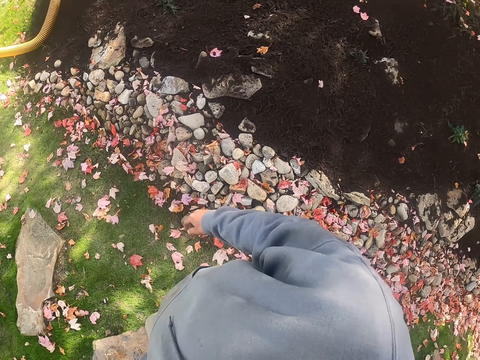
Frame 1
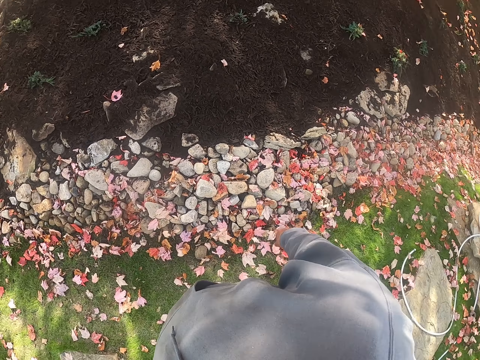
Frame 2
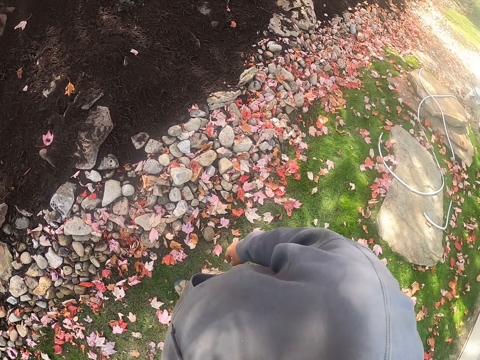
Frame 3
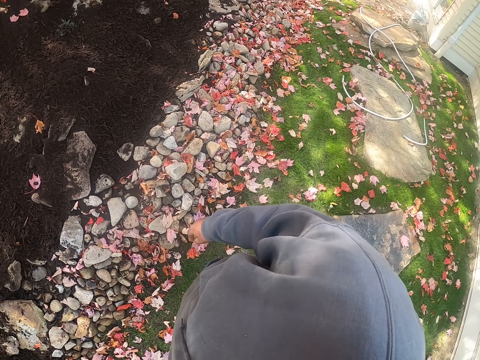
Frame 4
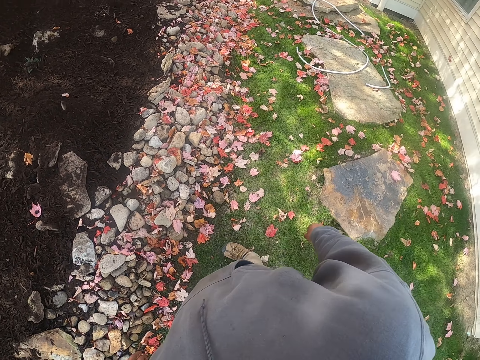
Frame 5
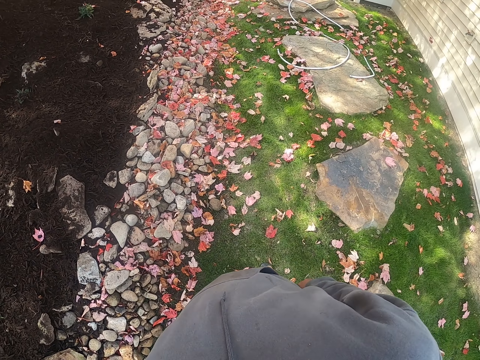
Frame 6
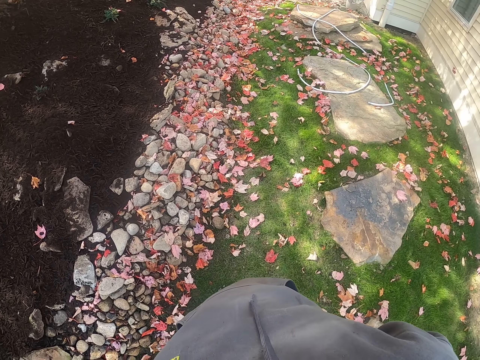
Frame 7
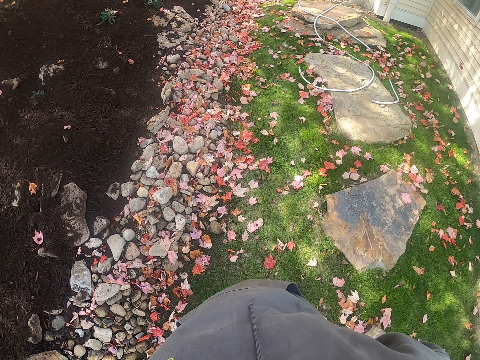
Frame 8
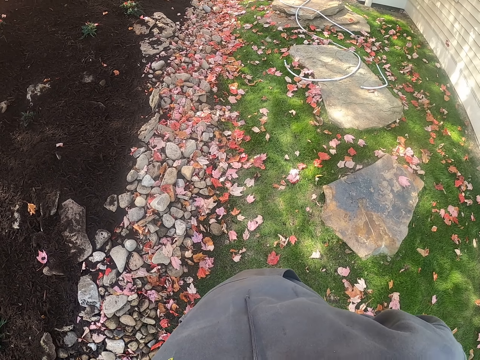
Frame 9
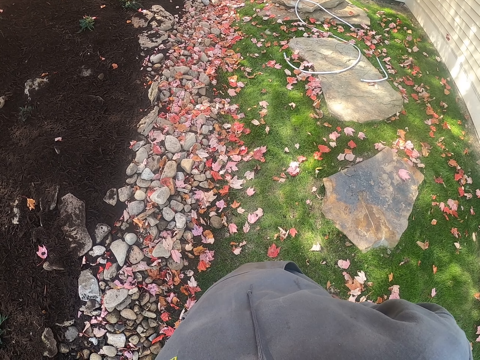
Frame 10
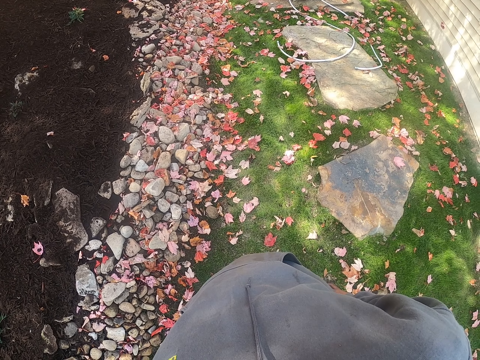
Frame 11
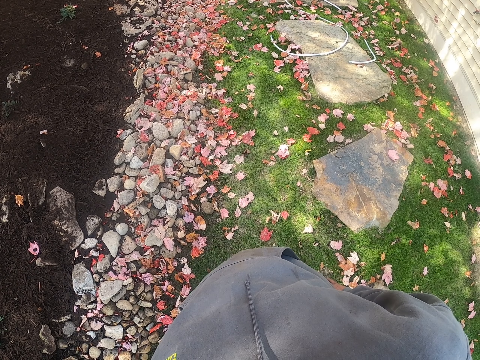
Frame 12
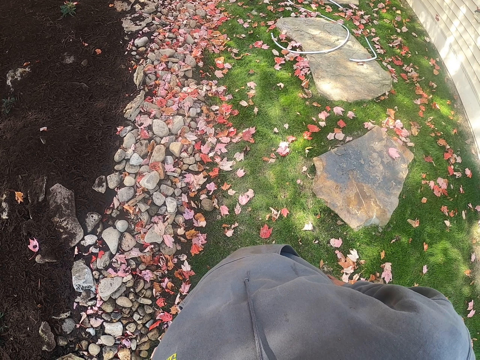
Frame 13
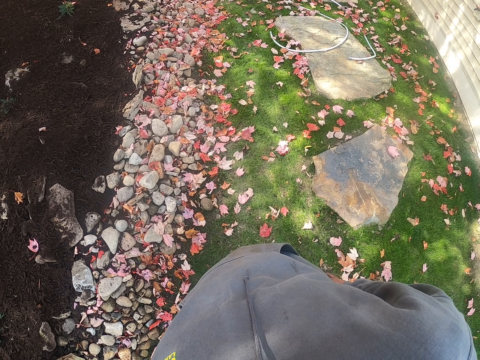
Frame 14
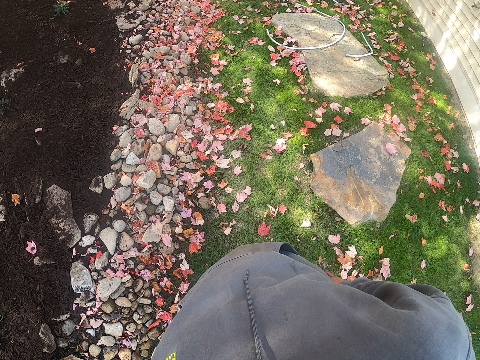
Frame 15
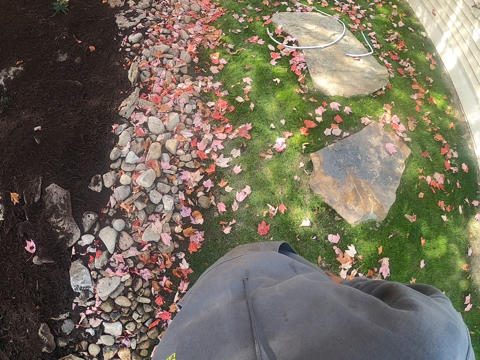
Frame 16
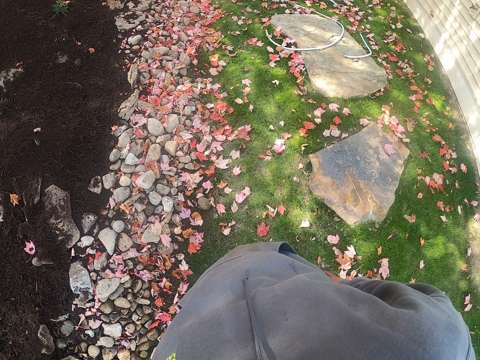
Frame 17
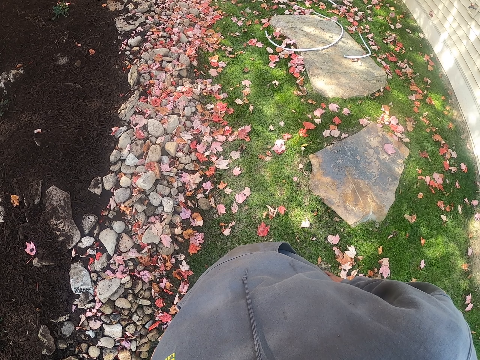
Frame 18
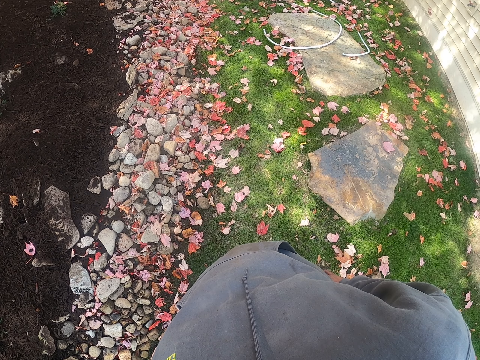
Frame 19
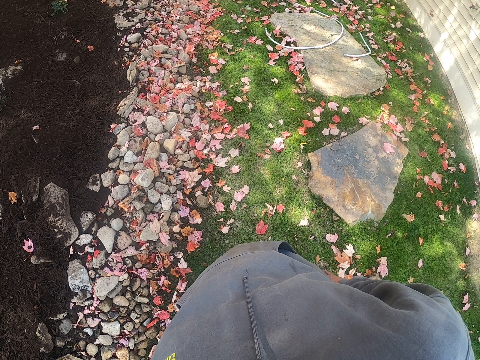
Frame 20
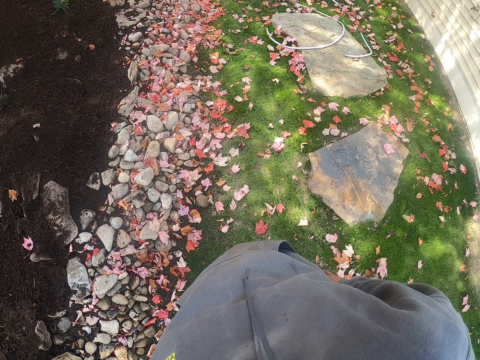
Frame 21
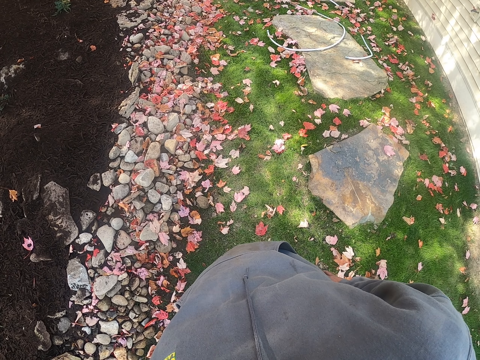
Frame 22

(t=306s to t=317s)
The camera wearer looks around. He holds his waist.

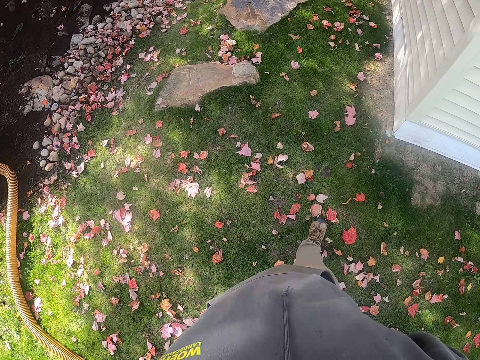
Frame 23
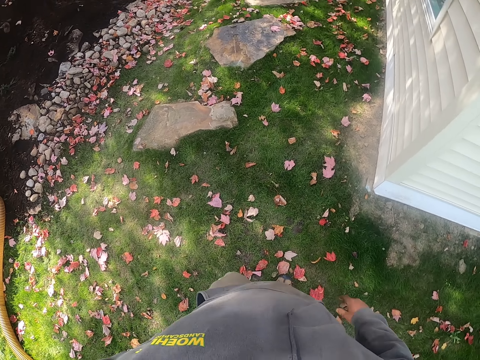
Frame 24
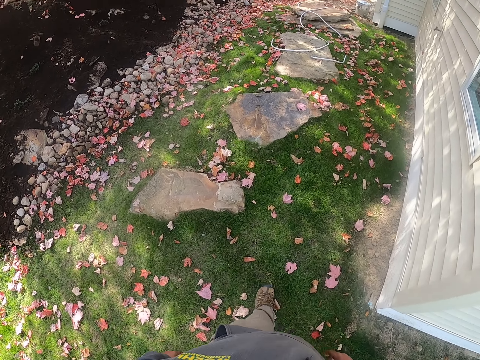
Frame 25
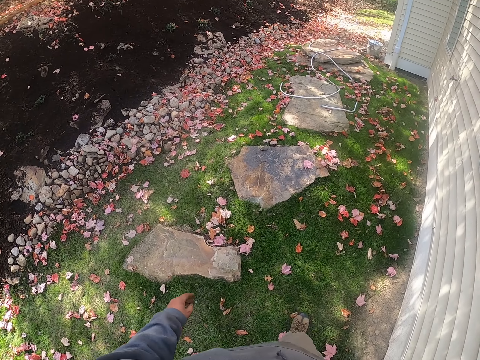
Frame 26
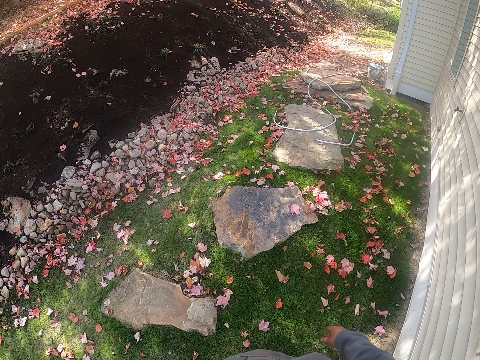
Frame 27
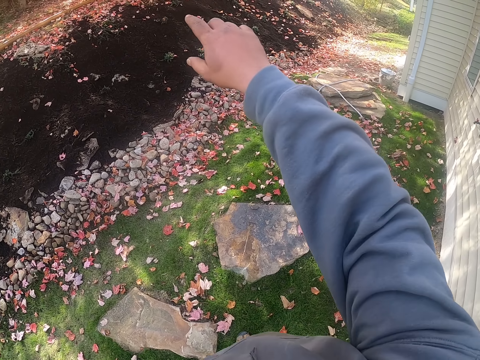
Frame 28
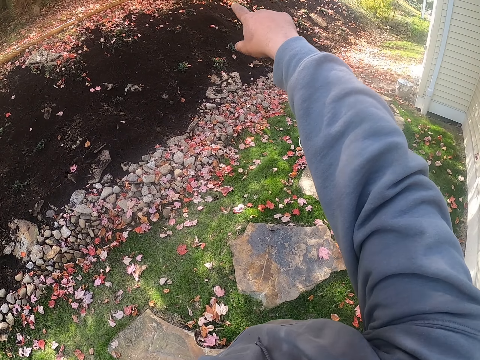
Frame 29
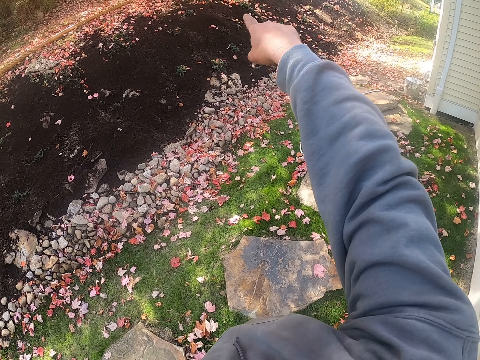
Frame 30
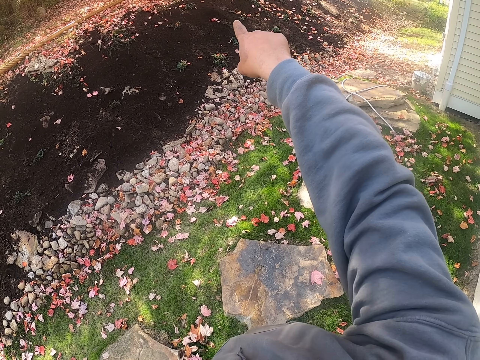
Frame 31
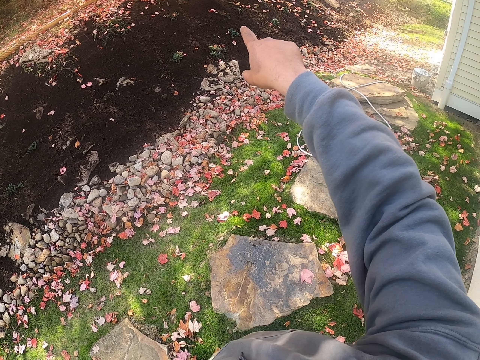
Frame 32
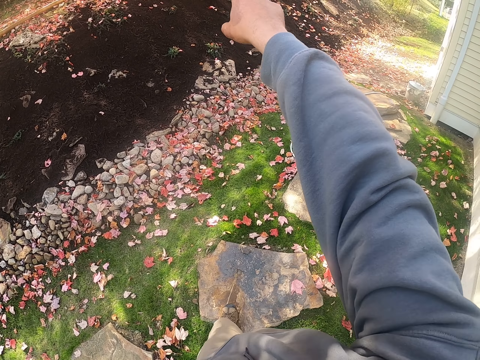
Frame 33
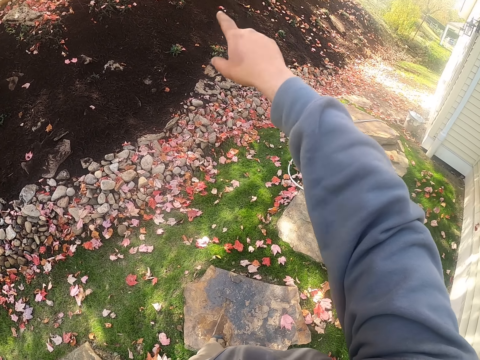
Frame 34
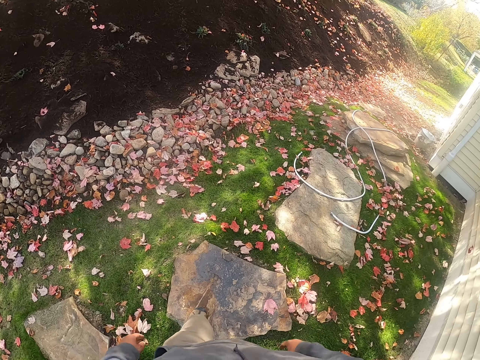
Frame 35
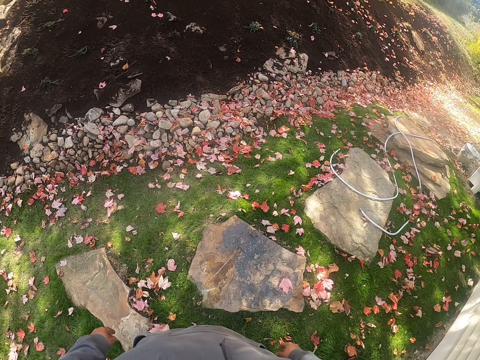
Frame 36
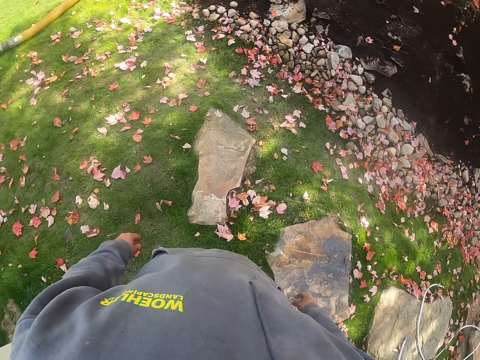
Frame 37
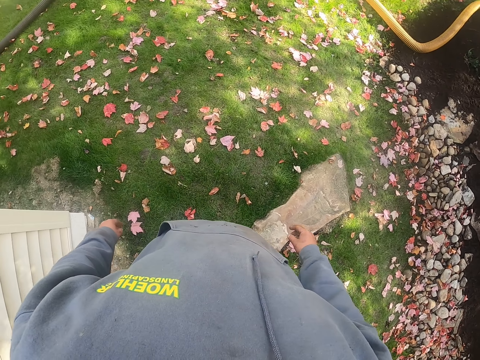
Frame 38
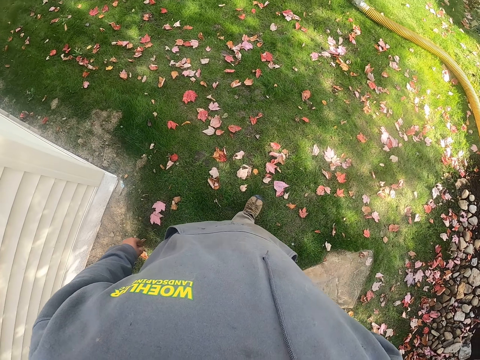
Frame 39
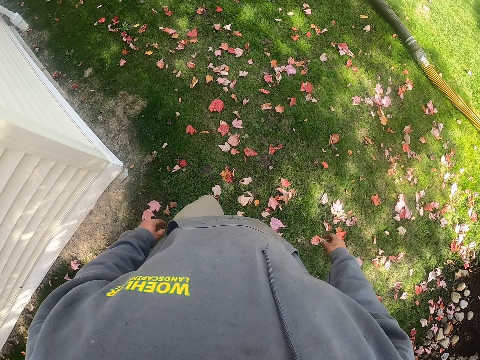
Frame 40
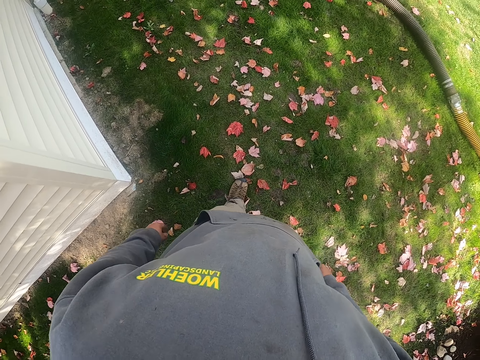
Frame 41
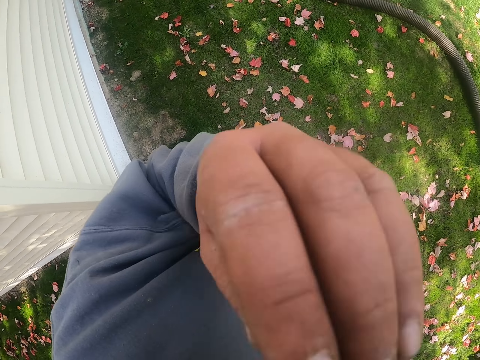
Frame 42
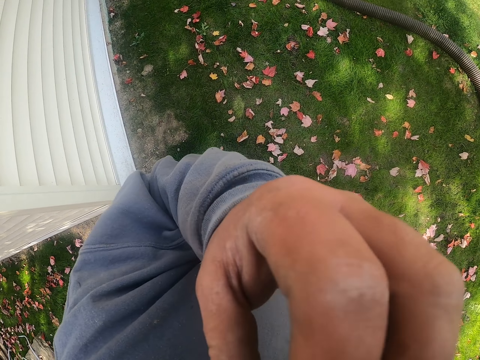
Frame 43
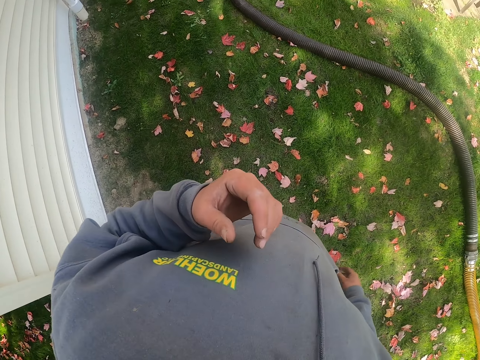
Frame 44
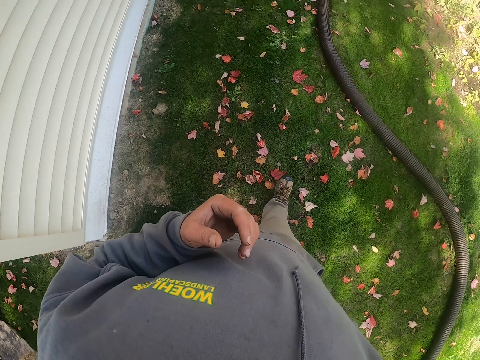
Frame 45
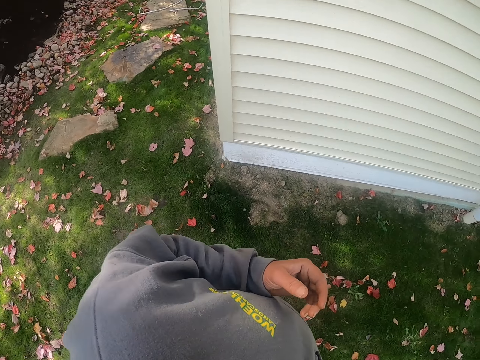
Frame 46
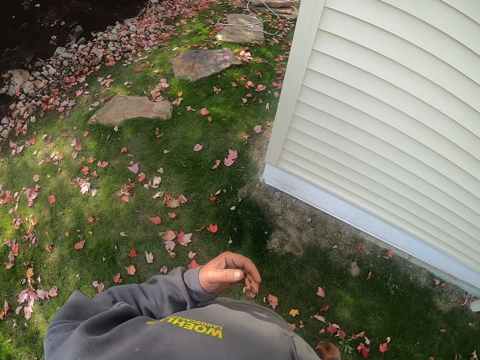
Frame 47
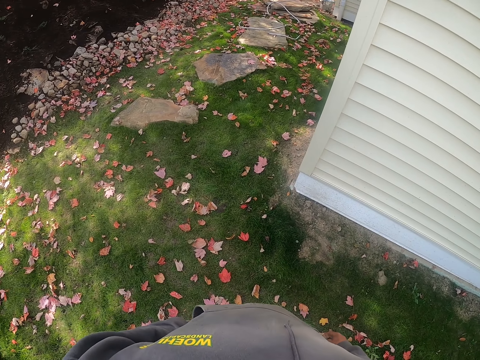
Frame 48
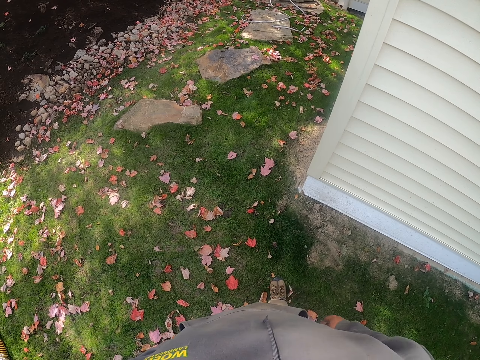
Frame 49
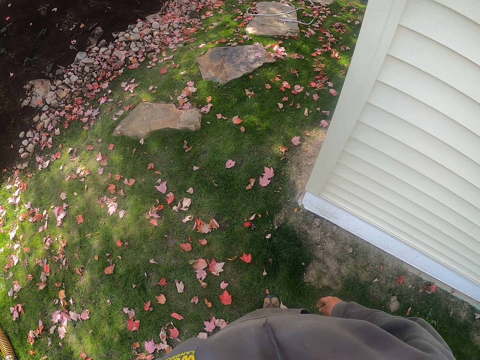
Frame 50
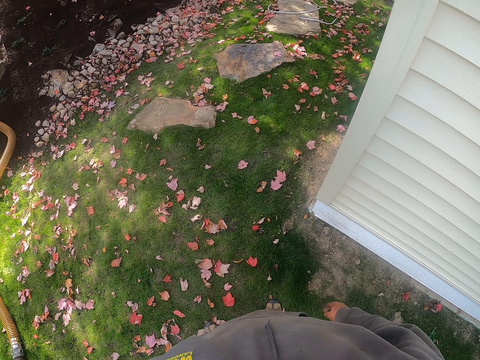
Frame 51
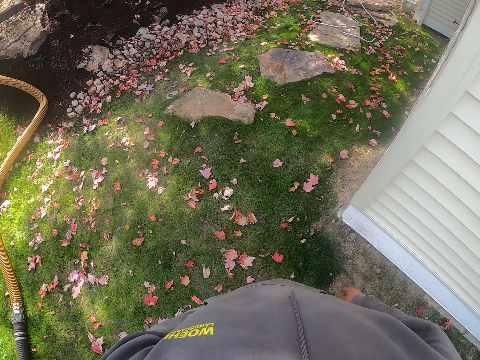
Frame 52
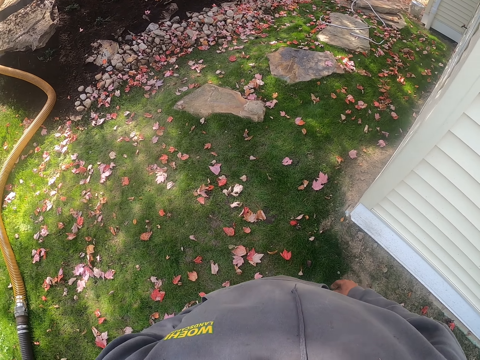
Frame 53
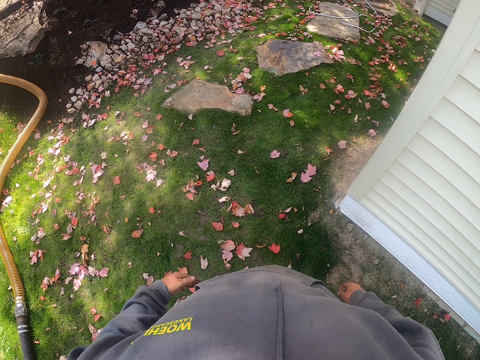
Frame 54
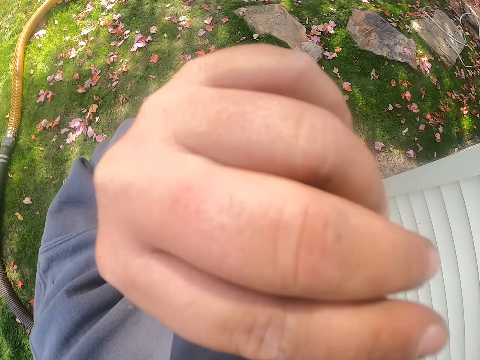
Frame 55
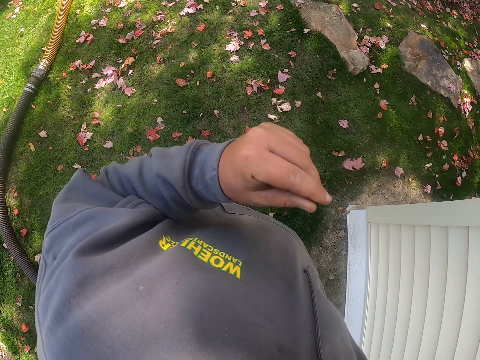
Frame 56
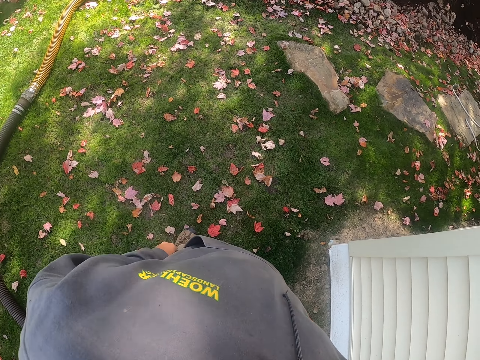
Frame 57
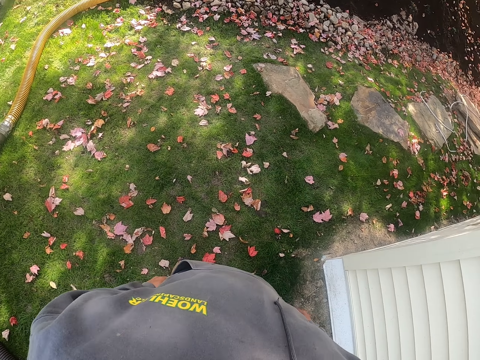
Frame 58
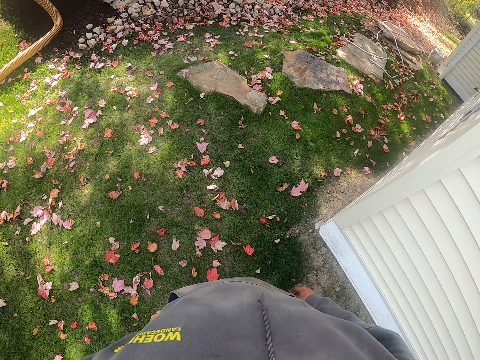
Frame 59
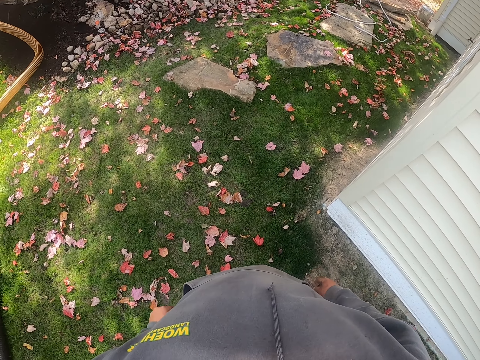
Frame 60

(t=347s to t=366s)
The camera wearer walks around. He points in a direction with his right hand. He walks around. He scratches his nose with his left hand. He walks around again. He looks around. He touches his nose with his left hand. He scratches his face. He looks around.
